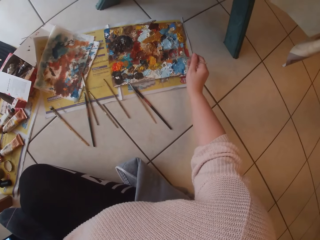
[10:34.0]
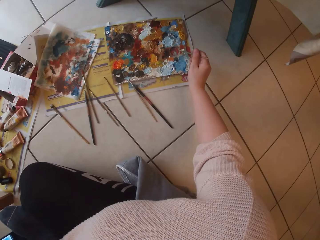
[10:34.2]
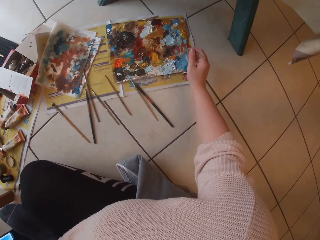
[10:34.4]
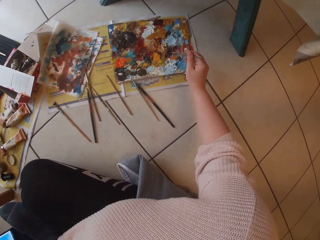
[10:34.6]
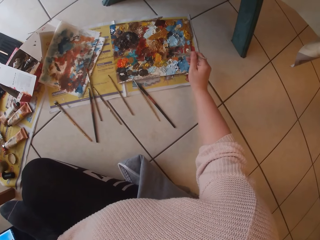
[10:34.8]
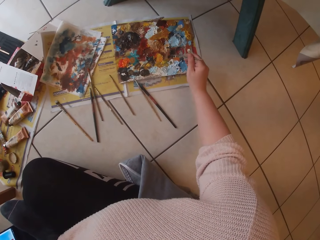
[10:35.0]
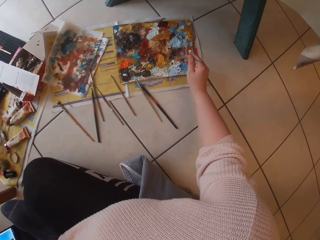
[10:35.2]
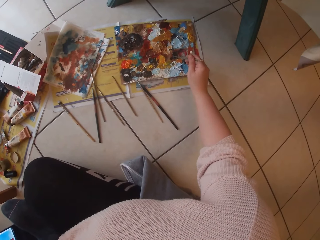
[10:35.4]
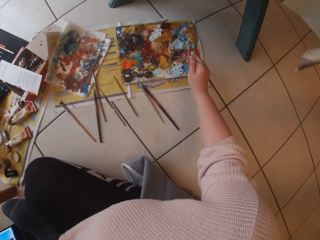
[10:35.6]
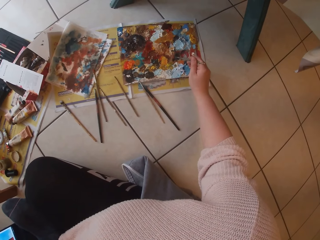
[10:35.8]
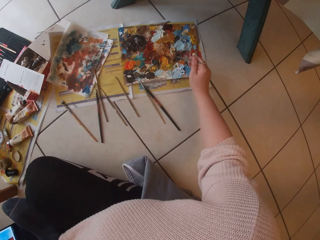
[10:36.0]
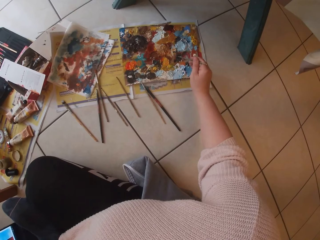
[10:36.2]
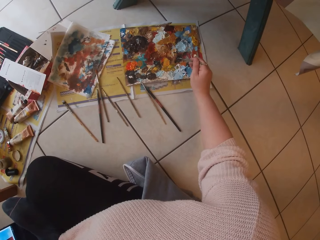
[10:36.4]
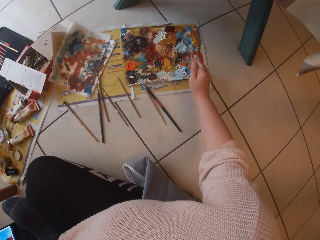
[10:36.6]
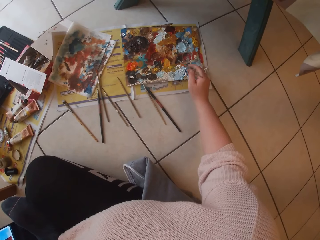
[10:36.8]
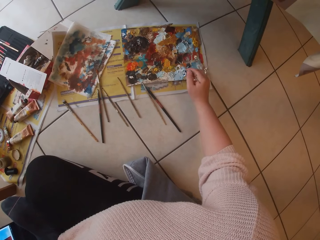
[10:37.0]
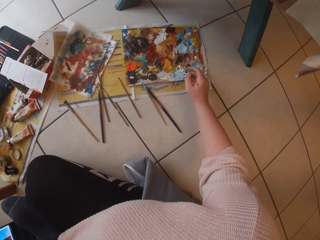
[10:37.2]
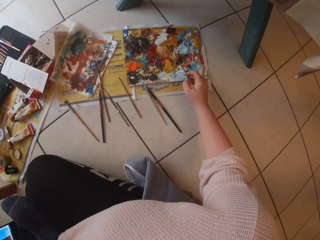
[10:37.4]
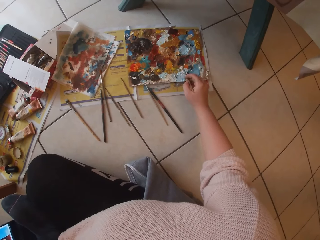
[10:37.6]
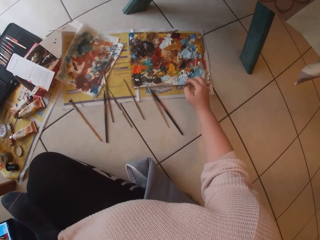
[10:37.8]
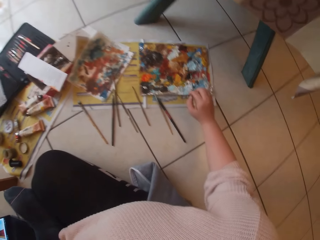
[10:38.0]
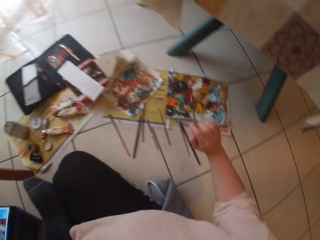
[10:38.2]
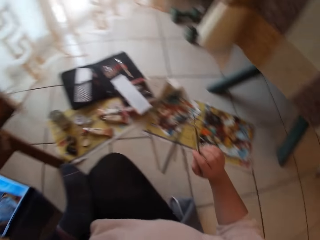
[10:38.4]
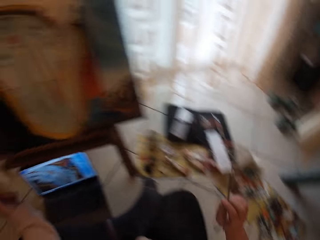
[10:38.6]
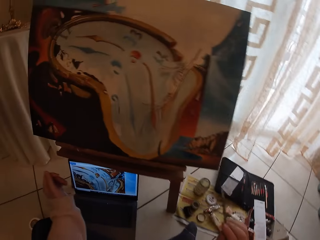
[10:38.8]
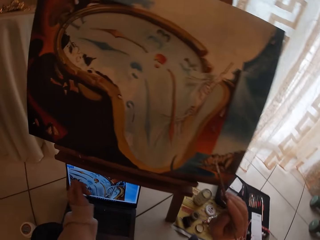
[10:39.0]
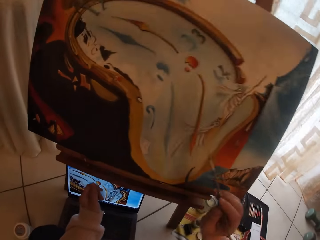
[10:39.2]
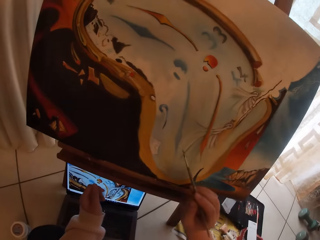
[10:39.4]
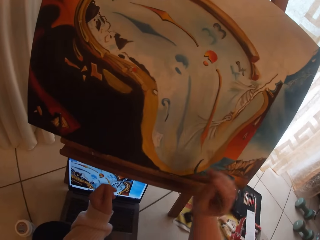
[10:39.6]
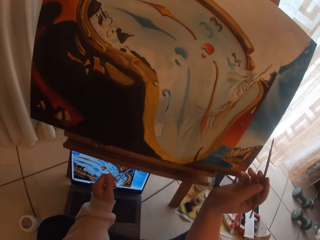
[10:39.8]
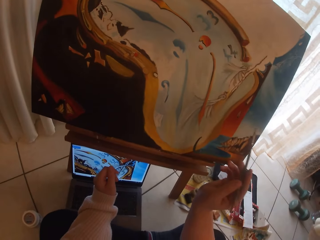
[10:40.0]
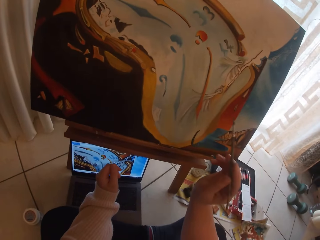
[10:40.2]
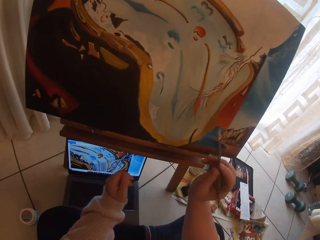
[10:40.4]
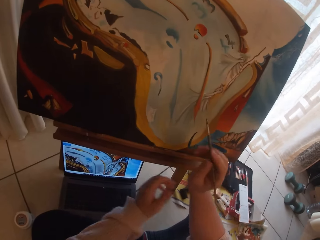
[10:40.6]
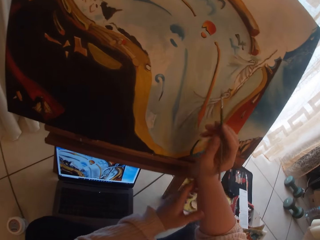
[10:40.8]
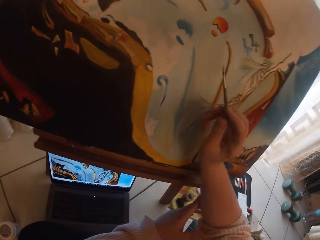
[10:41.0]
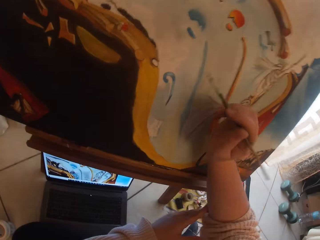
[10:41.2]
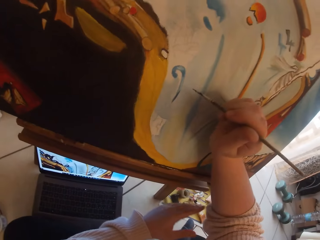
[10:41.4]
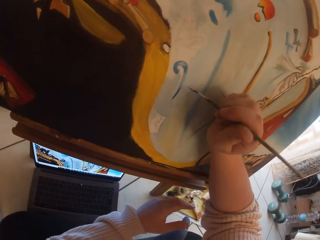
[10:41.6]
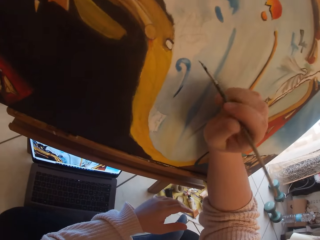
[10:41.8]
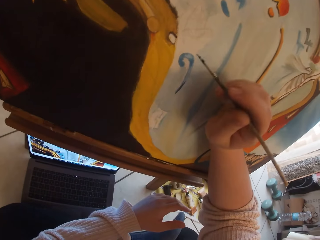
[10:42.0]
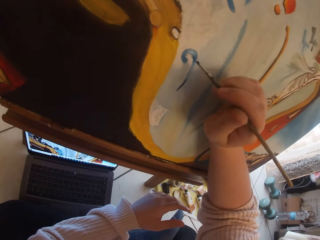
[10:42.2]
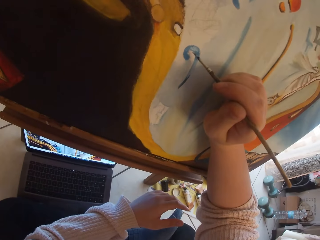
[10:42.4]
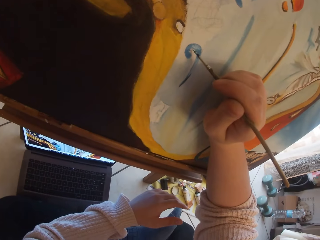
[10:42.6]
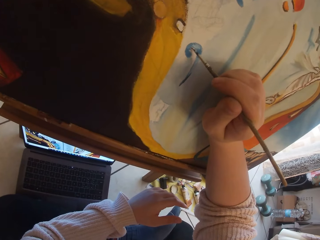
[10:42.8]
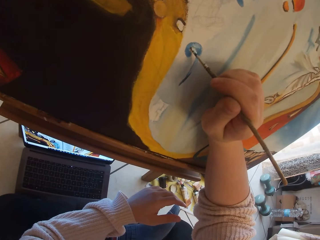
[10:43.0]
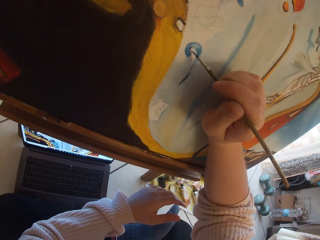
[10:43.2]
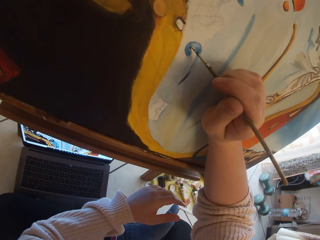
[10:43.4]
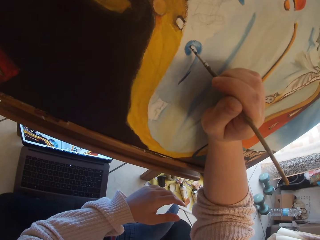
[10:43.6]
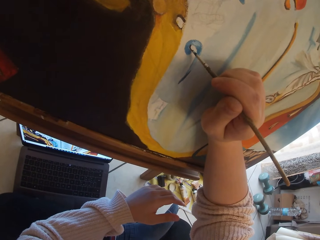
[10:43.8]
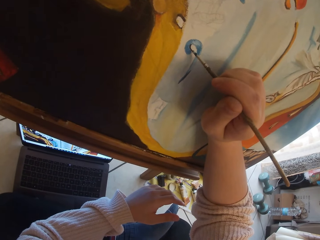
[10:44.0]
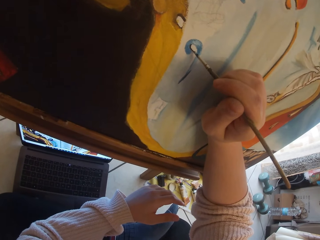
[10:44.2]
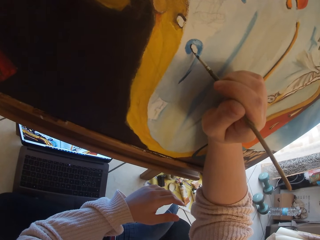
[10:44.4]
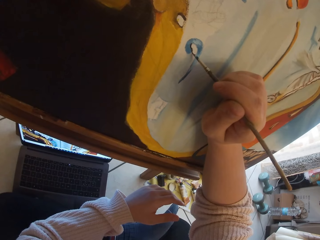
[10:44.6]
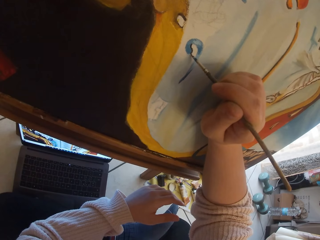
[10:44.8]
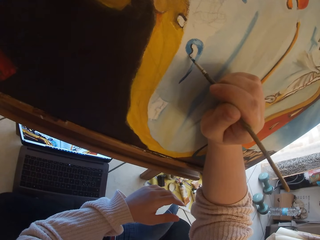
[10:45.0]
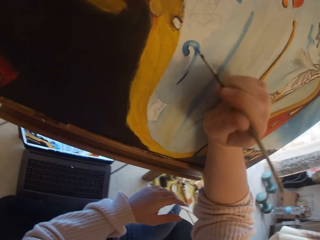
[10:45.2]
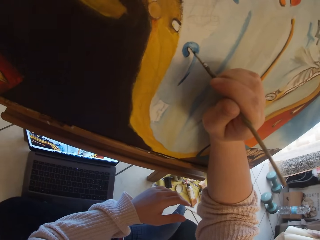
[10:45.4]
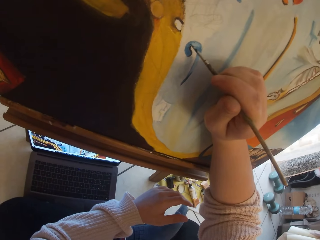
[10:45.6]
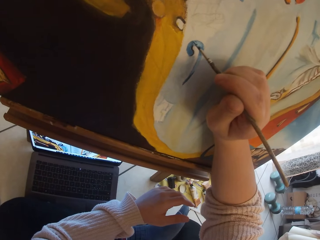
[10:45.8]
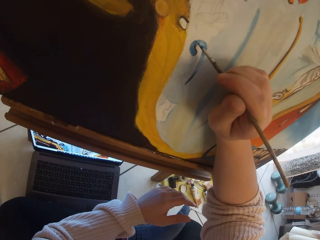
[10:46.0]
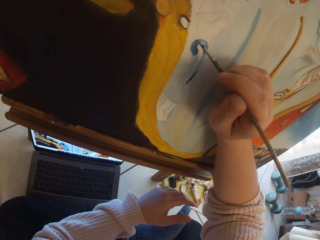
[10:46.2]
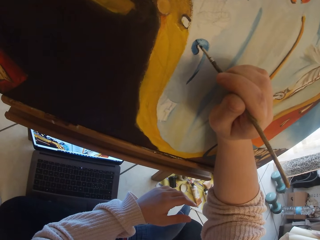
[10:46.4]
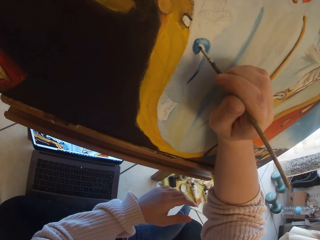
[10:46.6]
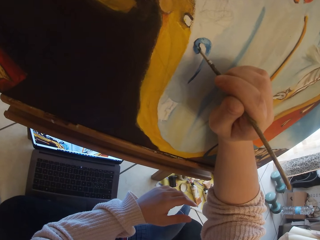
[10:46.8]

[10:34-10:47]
The camera wearer puts the brush down. She scoops paint from the pallet on the ground with the paintbrush in her right hand. She paints the image from the laptop on the ground on the canvas with the paintbrush in her right hand.

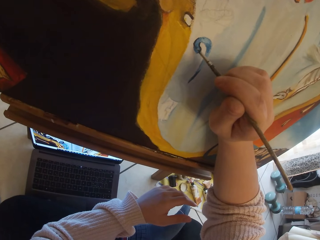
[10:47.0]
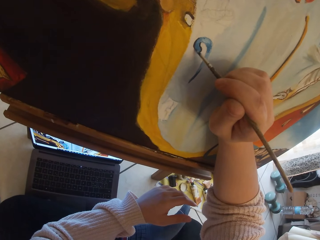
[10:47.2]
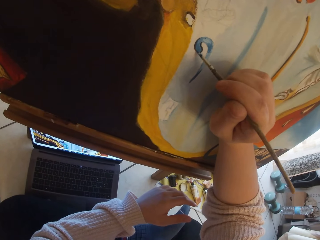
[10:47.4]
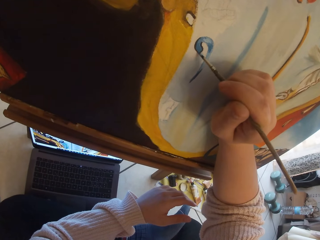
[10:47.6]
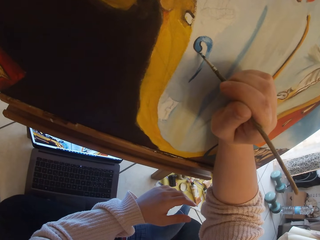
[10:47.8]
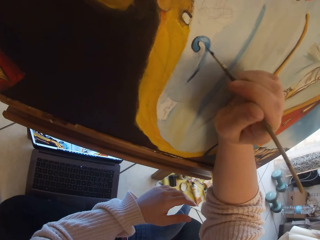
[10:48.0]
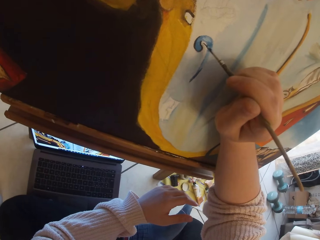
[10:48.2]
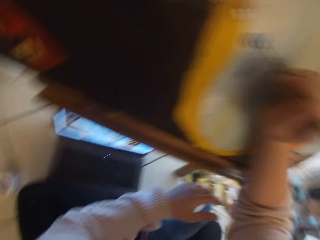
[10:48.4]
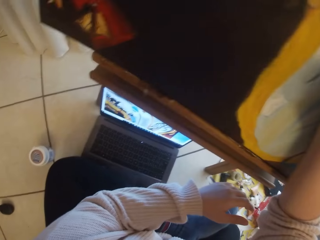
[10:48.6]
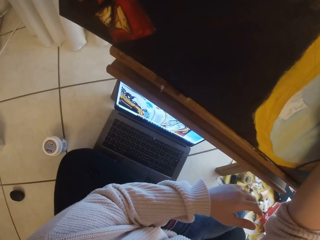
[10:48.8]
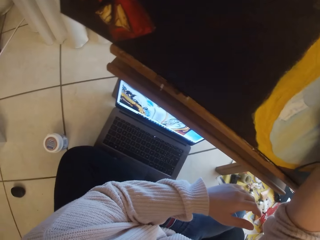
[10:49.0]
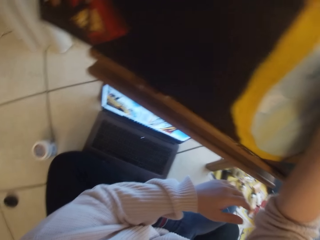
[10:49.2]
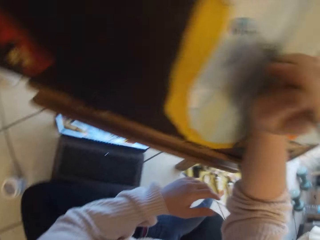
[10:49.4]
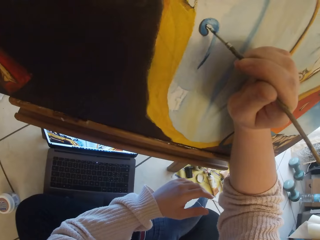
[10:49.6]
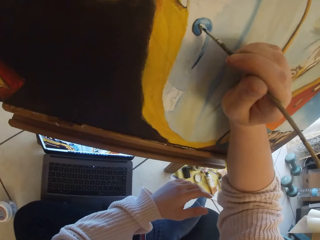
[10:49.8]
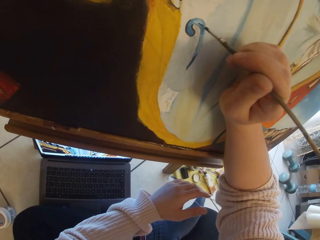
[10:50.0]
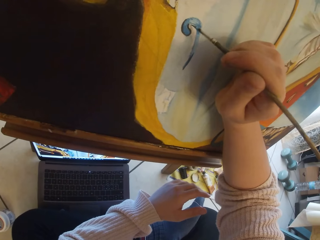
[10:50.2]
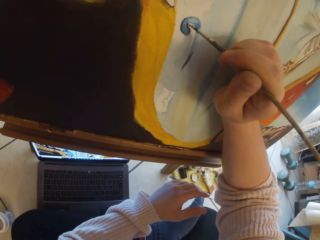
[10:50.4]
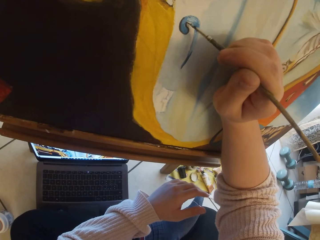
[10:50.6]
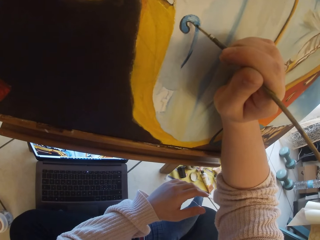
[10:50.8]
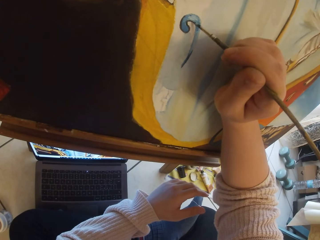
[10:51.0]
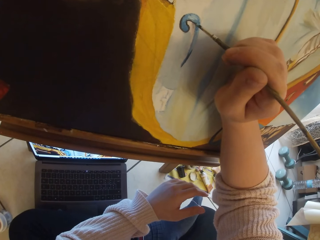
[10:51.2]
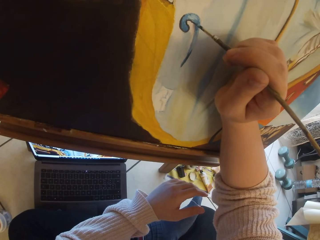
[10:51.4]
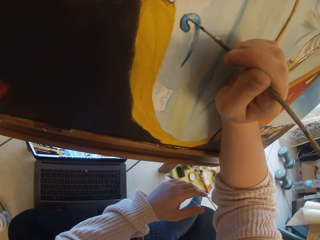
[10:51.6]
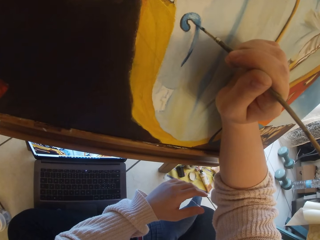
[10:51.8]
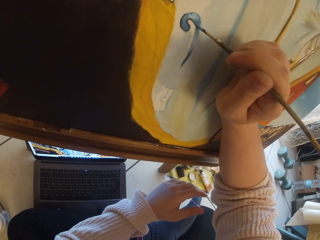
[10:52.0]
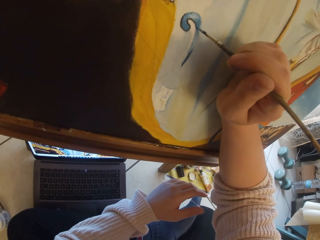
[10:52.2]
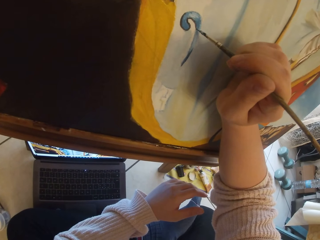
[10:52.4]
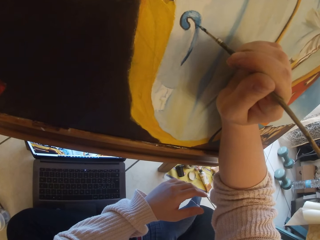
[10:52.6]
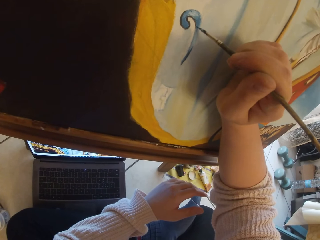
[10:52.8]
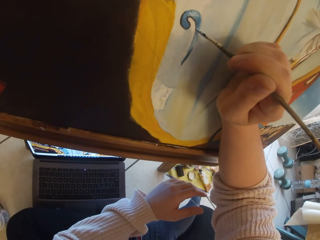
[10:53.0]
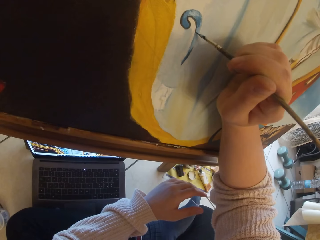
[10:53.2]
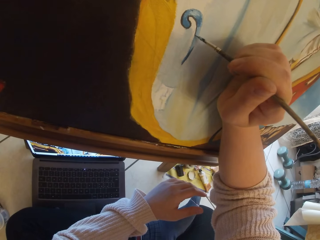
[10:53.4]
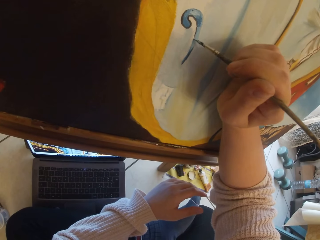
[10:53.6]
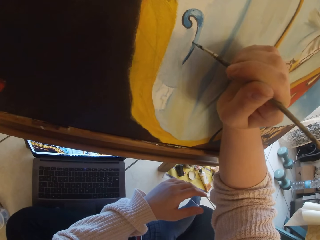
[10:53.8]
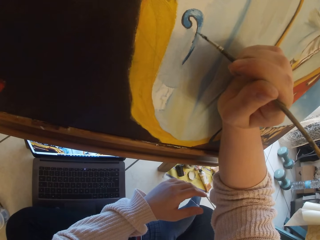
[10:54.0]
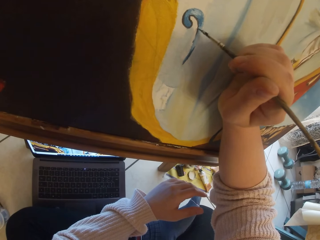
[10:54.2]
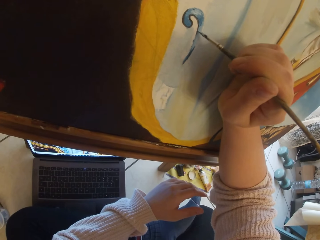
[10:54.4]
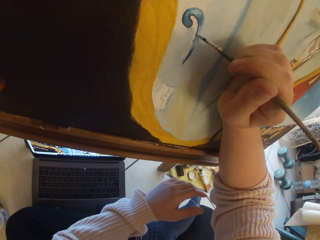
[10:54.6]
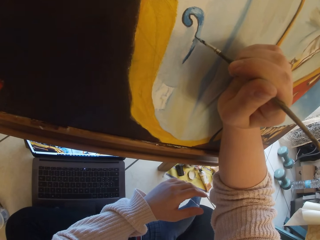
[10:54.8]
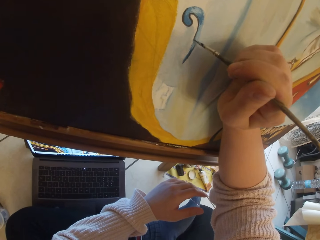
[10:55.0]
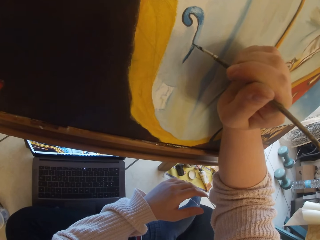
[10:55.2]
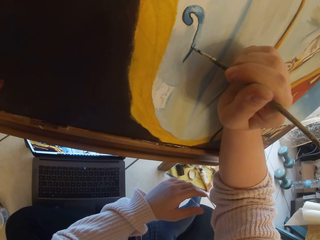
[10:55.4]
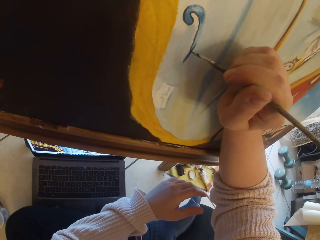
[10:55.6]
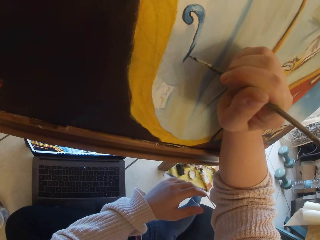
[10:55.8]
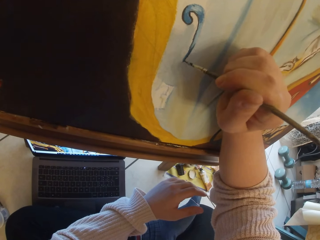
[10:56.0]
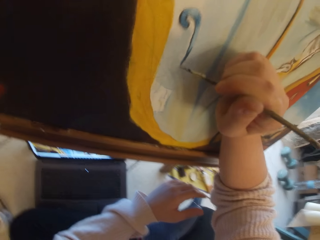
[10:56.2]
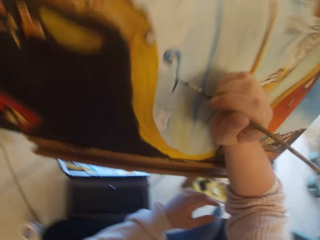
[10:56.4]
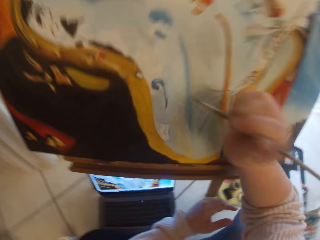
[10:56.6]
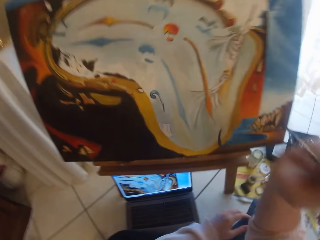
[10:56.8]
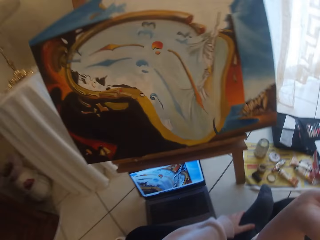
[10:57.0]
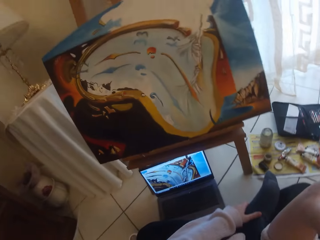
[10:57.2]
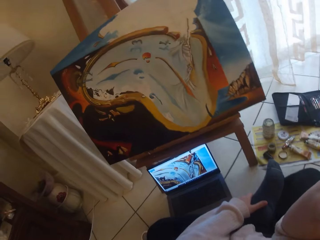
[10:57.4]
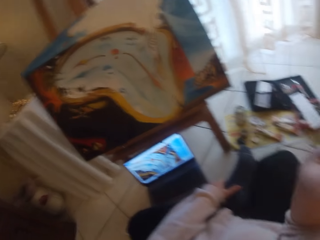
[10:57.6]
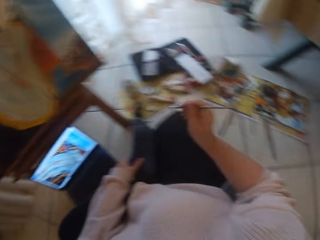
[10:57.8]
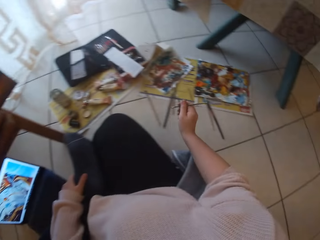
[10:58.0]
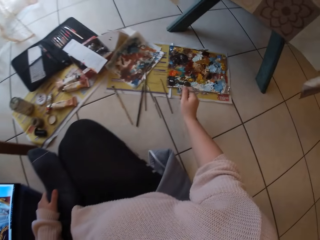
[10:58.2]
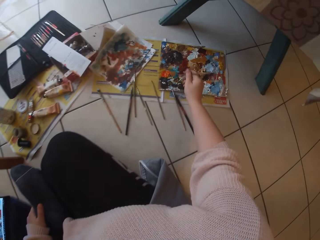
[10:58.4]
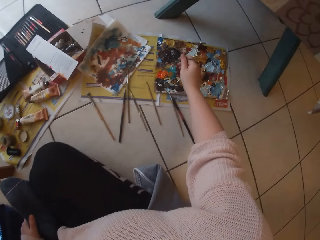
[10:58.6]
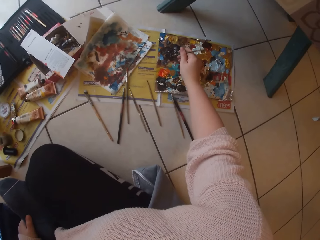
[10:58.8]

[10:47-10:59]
The camera wearer looks aside. They paint a painting. They remove the brush from the painting.
